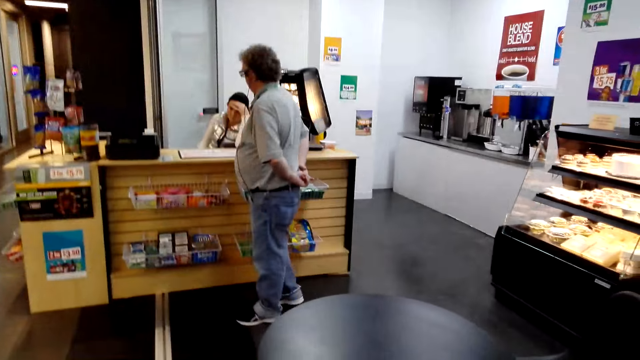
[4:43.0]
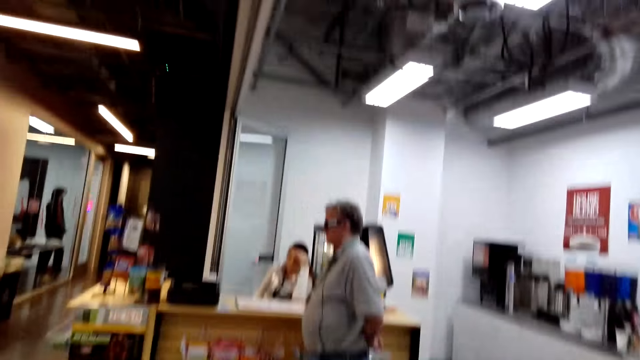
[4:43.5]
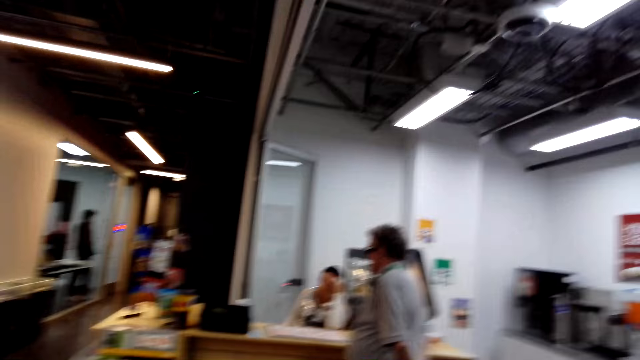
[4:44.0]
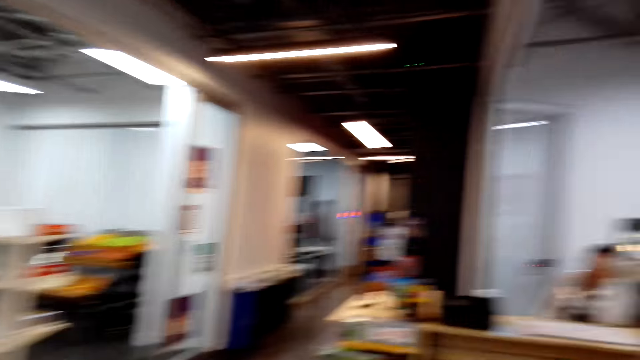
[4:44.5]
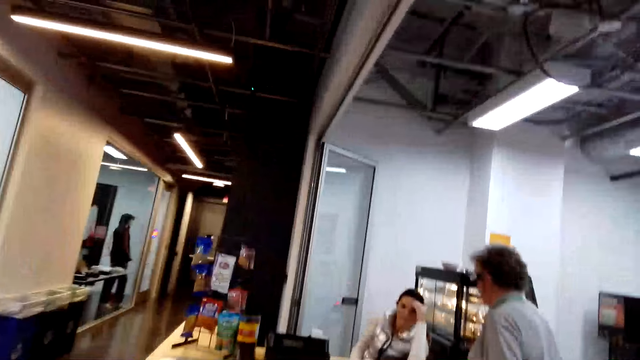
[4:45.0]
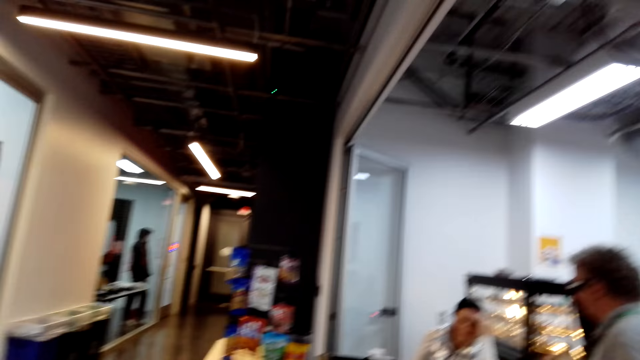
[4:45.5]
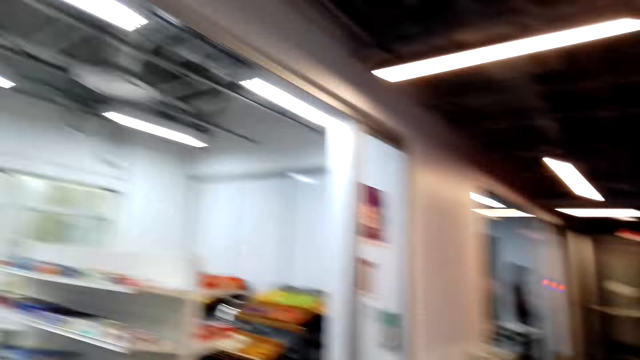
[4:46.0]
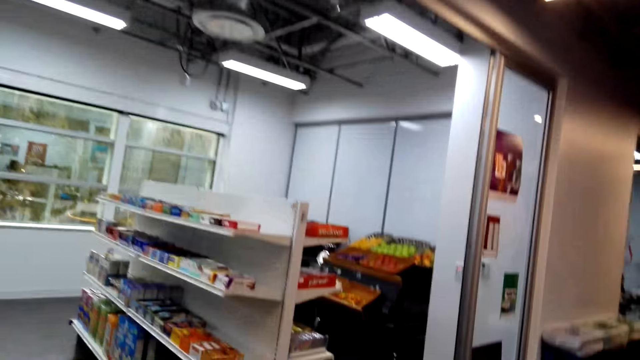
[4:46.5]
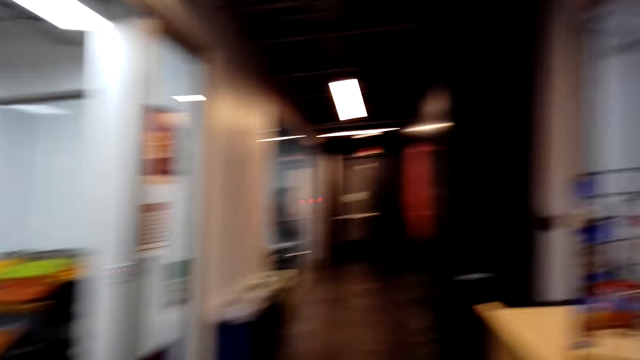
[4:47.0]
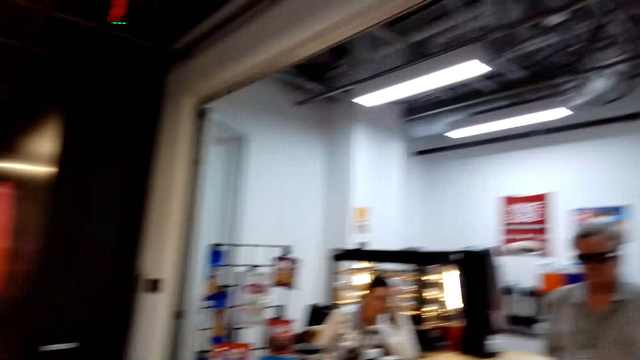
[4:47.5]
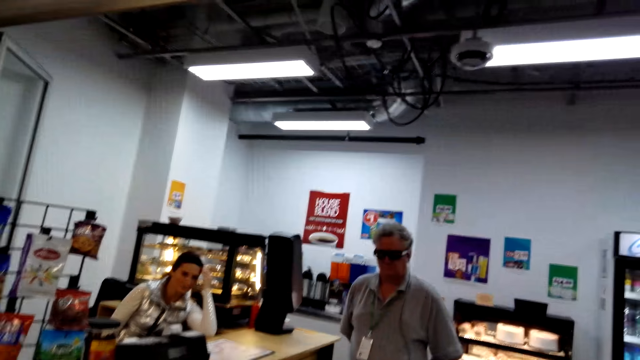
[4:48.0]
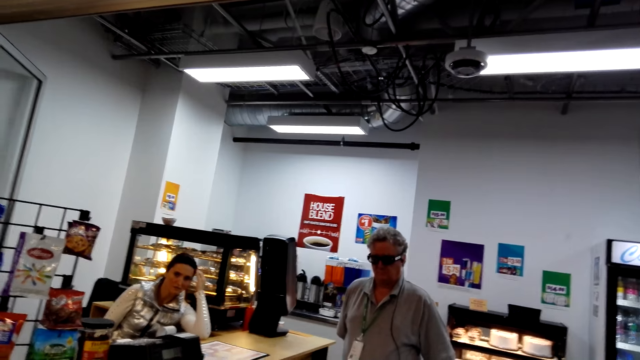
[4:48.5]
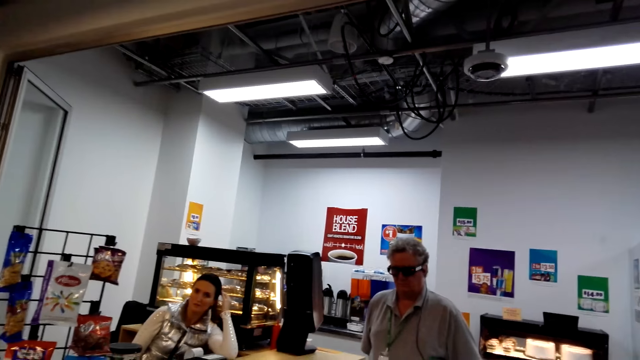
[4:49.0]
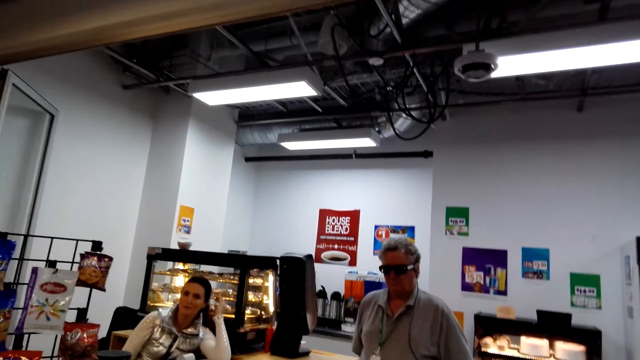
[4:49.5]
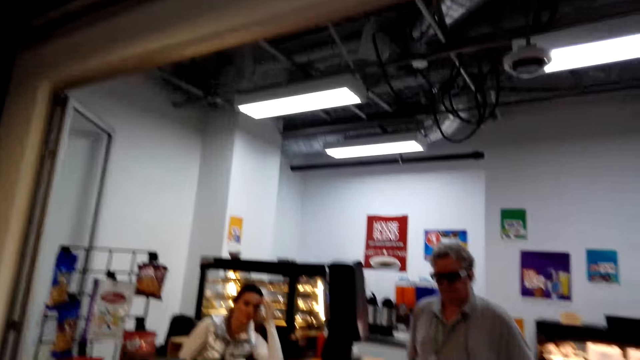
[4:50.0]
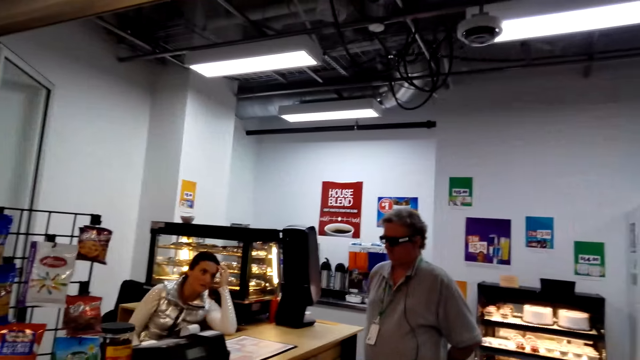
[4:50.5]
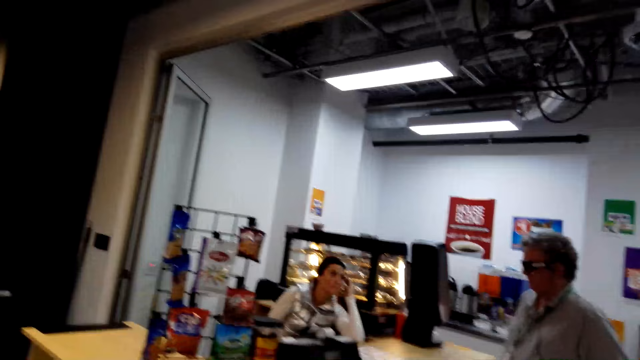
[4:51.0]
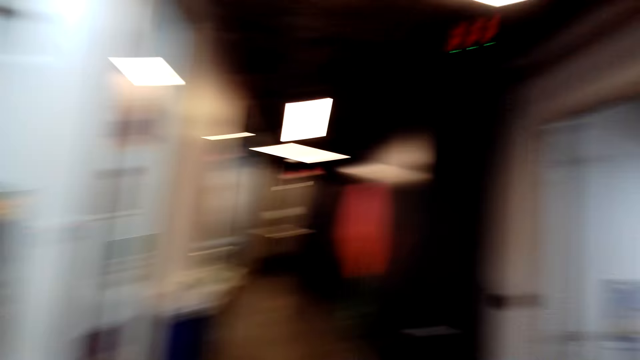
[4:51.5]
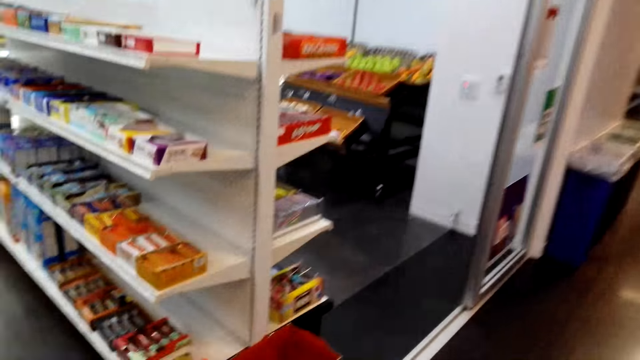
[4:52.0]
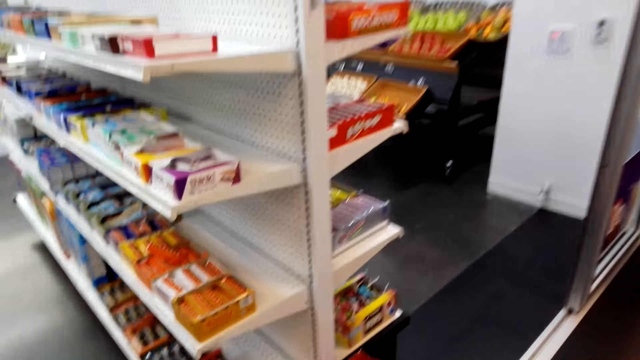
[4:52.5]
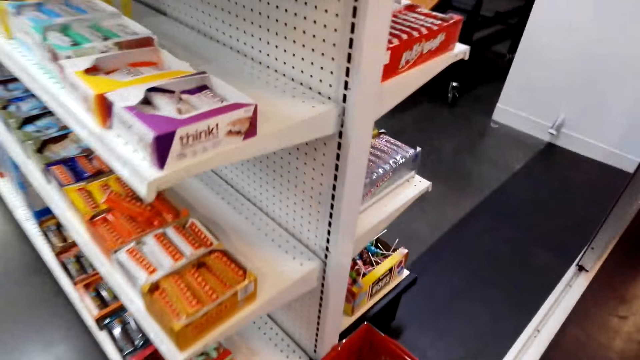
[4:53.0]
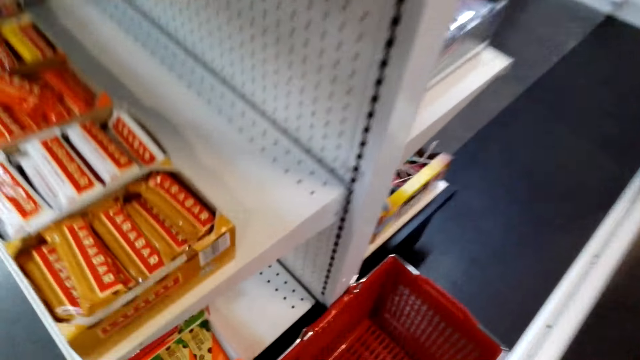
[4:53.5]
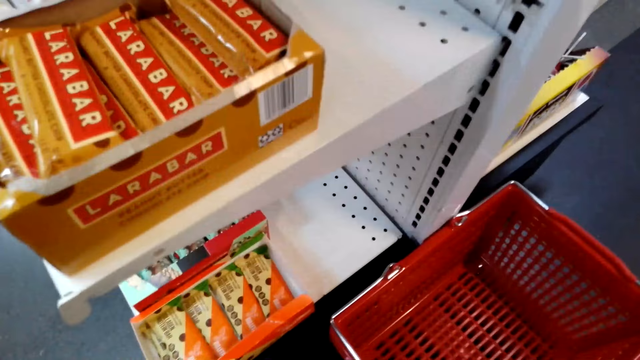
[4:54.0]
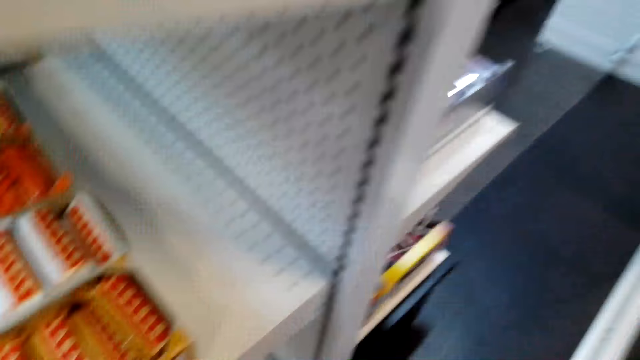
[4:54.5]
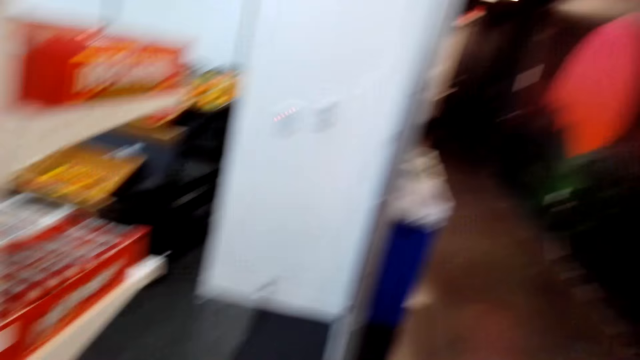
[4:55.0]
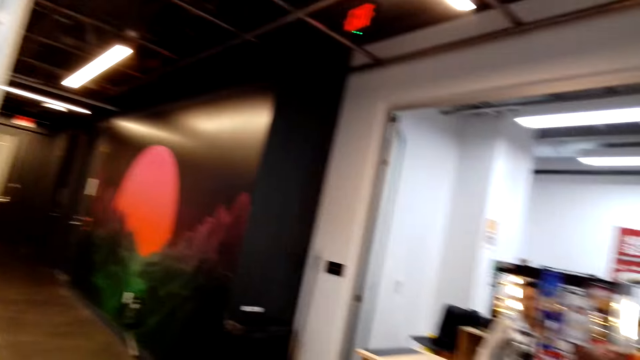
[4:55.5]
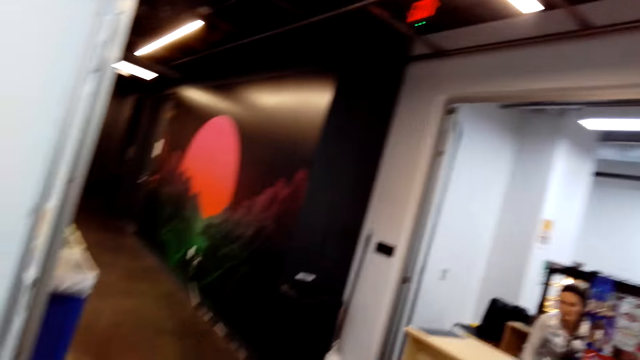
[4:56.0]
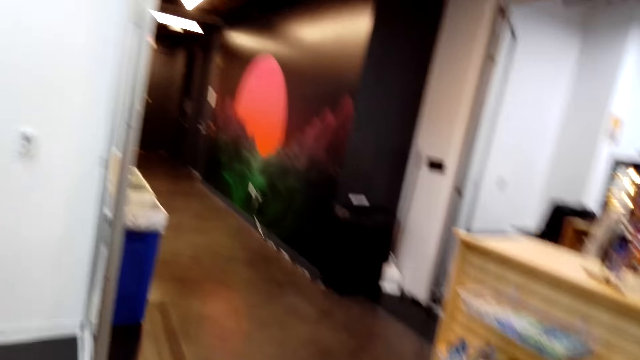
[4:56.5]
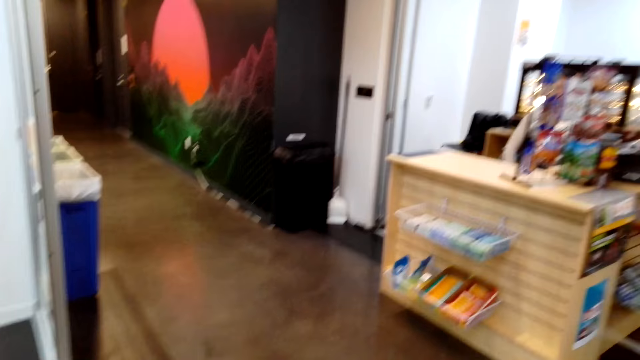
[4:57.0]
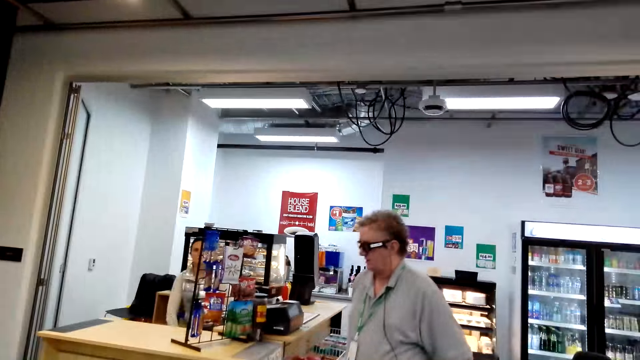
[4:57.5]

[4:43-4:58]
A man stands at the counter. The camera wearer speaks to a person. A lady sits in the counter. The camera wearer picks up a shopping basket.

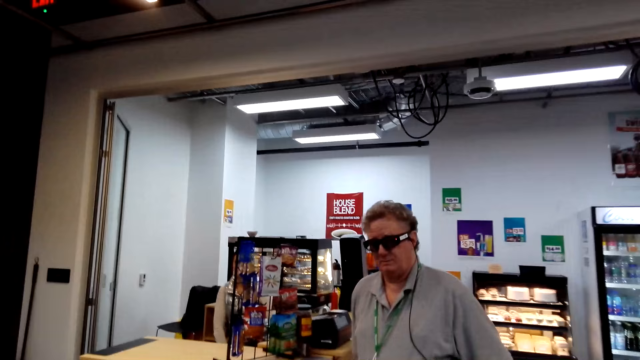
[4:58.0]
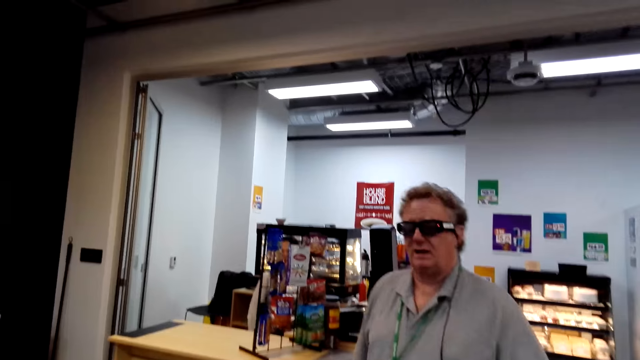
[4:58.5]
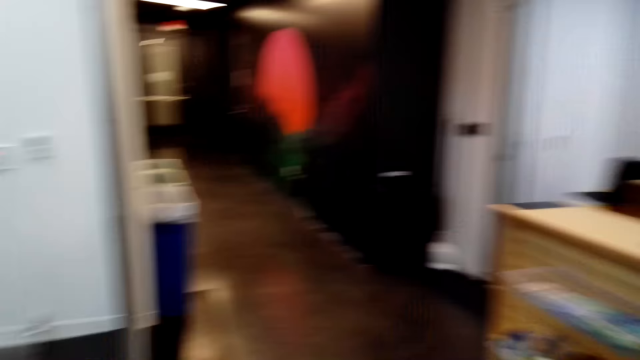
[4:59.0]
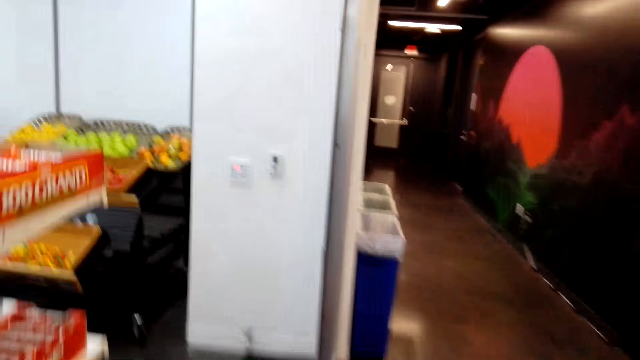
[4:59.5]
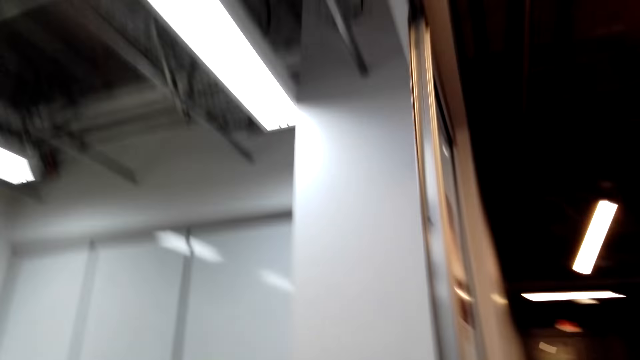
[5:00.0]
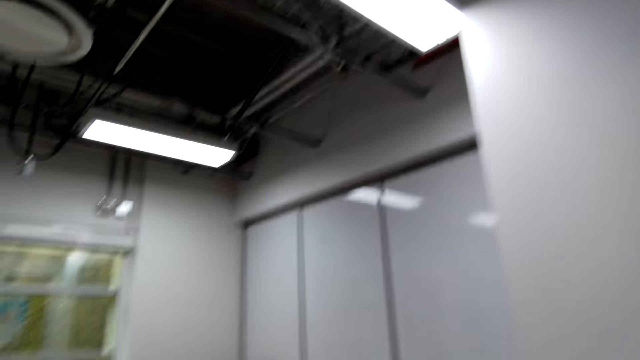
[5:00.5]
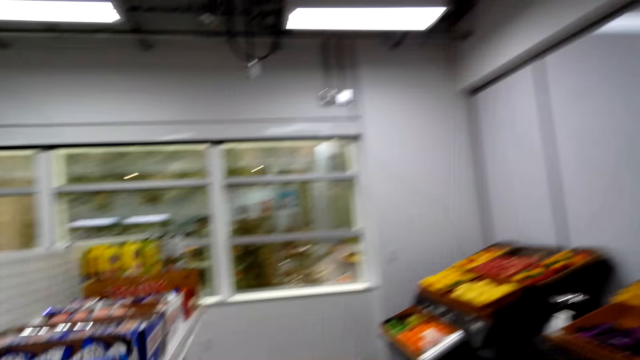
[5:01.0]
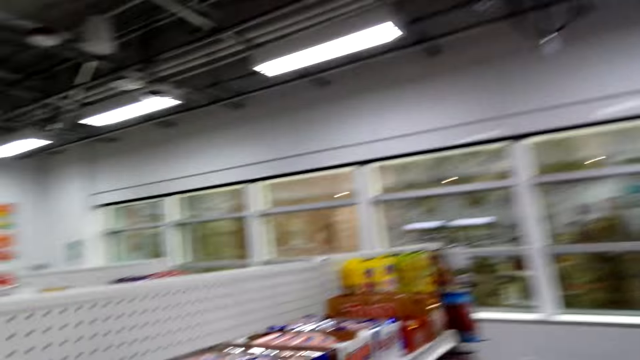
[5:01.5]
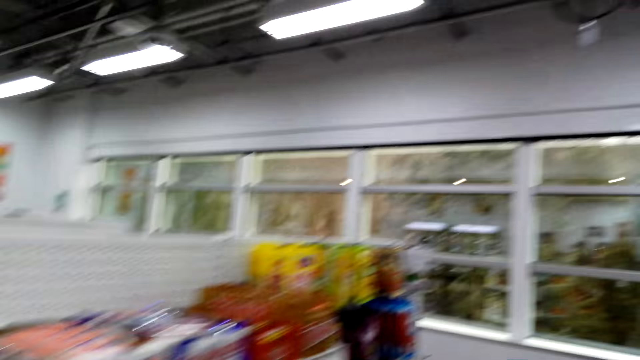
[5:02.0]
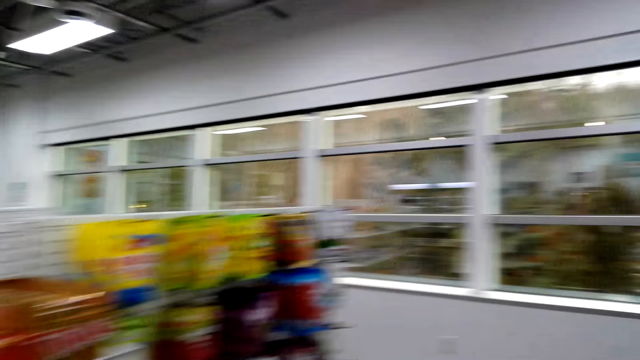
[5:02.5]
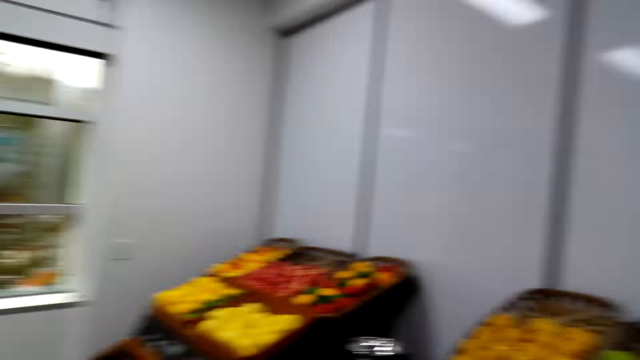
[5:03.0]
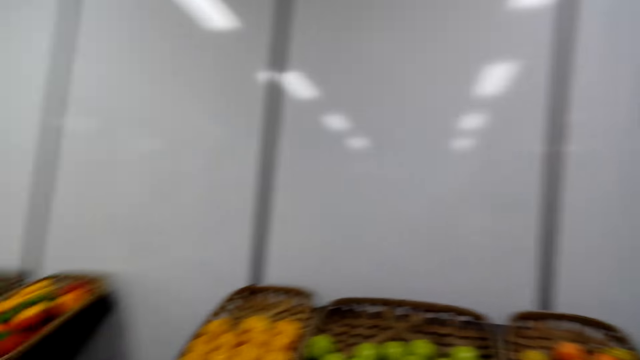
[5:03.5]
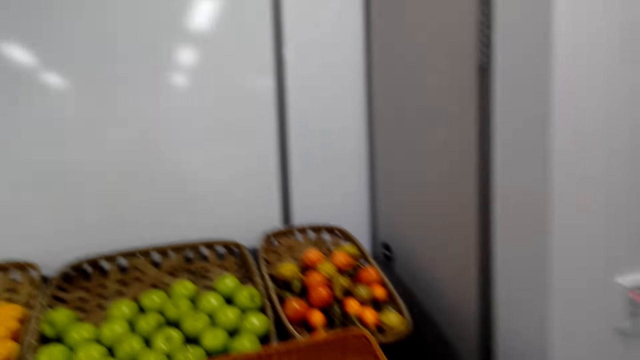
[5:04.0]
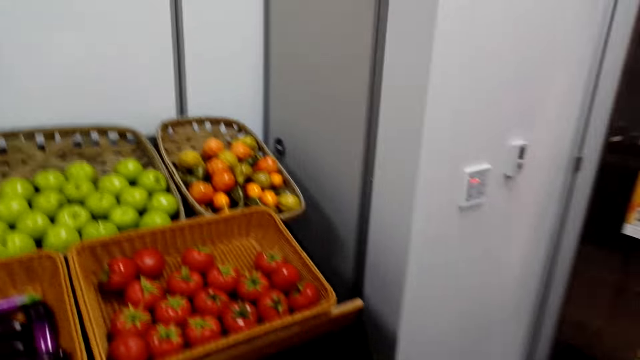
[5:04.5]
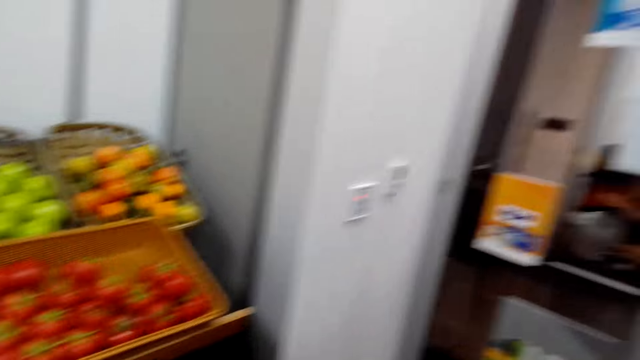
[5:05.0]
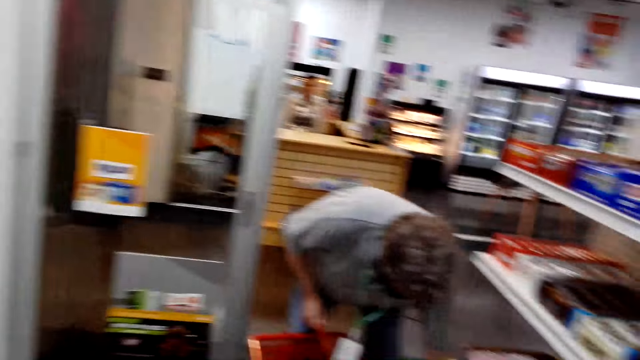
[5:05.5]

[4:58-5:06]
A man walks around the store. The camera wearer looks around.
